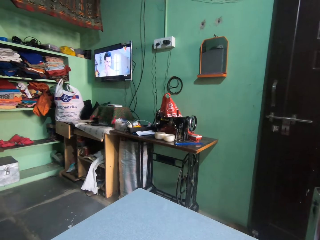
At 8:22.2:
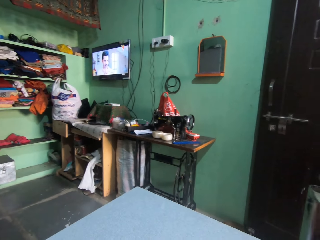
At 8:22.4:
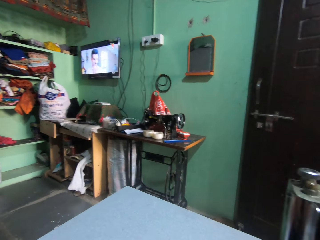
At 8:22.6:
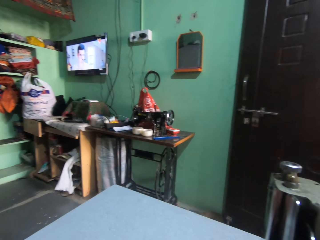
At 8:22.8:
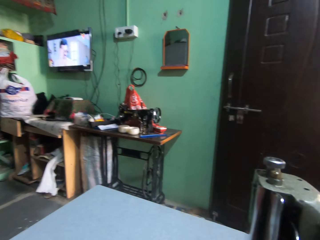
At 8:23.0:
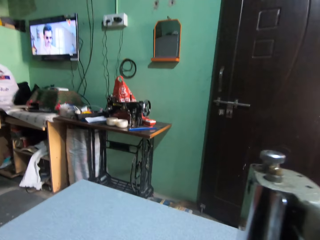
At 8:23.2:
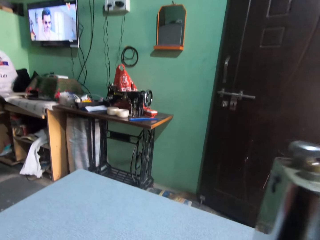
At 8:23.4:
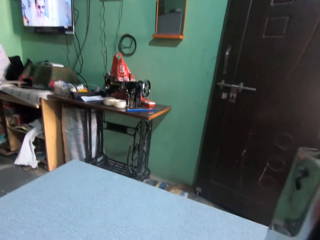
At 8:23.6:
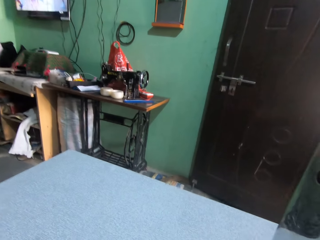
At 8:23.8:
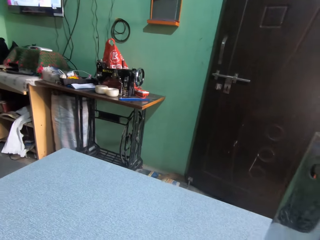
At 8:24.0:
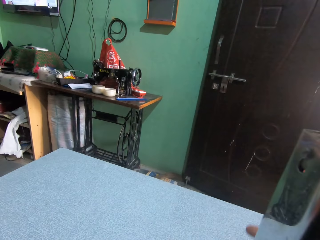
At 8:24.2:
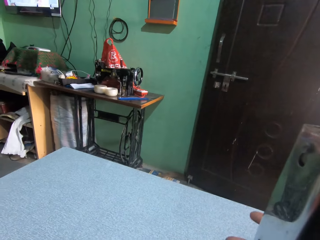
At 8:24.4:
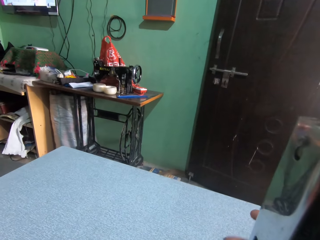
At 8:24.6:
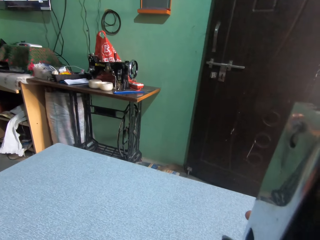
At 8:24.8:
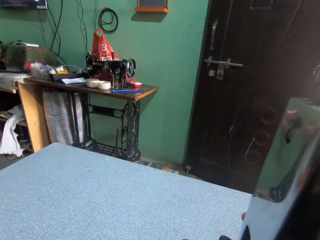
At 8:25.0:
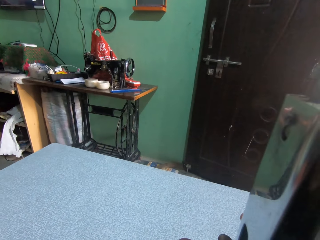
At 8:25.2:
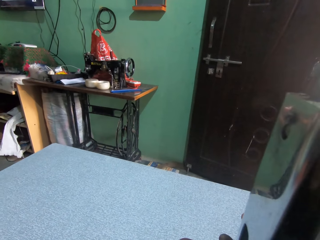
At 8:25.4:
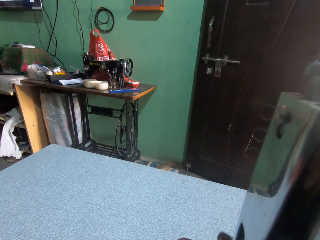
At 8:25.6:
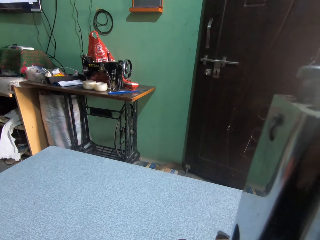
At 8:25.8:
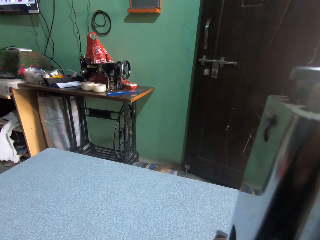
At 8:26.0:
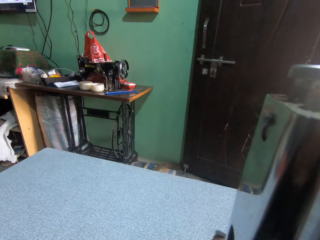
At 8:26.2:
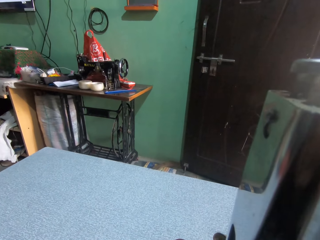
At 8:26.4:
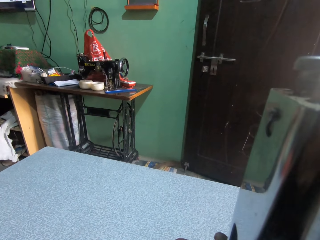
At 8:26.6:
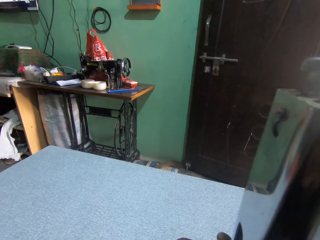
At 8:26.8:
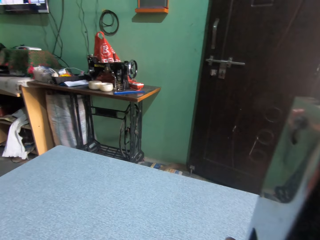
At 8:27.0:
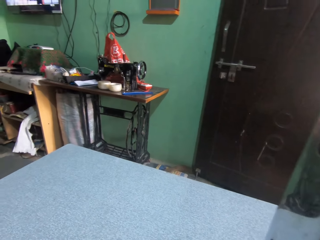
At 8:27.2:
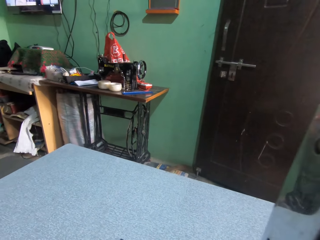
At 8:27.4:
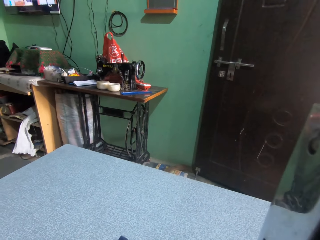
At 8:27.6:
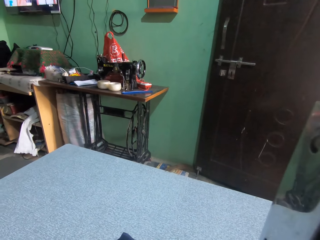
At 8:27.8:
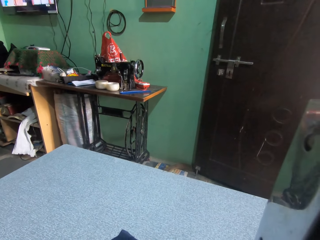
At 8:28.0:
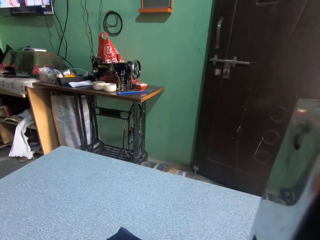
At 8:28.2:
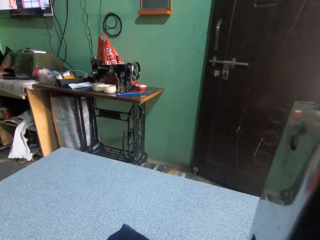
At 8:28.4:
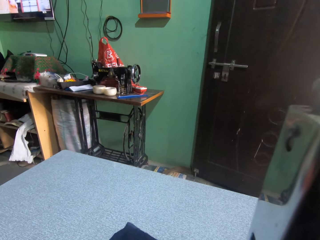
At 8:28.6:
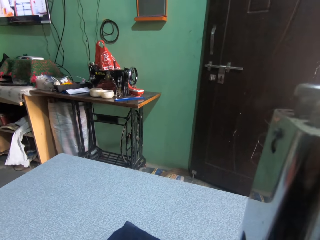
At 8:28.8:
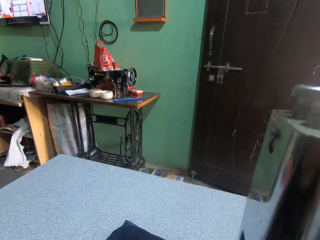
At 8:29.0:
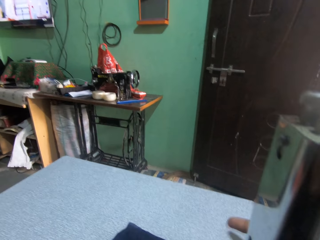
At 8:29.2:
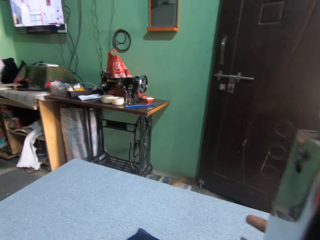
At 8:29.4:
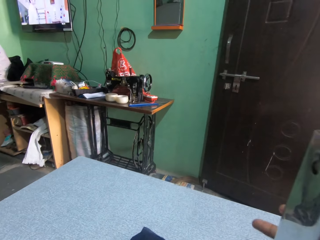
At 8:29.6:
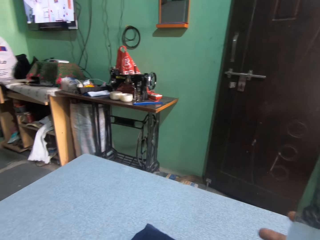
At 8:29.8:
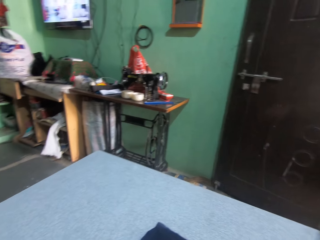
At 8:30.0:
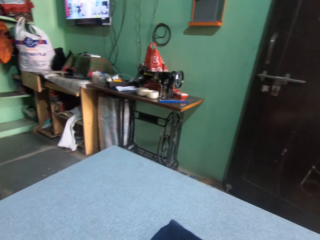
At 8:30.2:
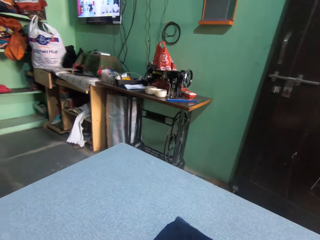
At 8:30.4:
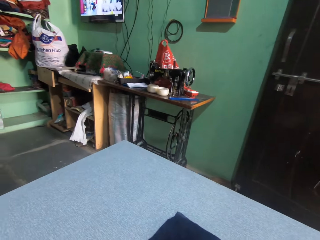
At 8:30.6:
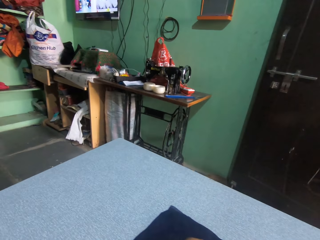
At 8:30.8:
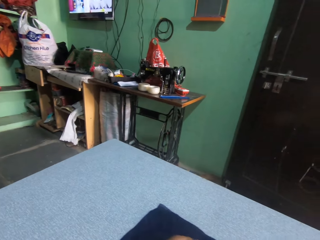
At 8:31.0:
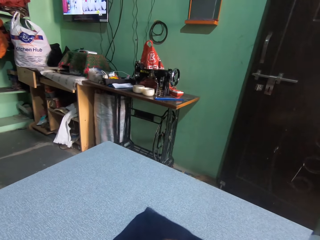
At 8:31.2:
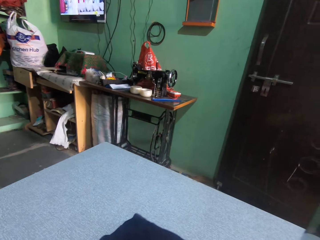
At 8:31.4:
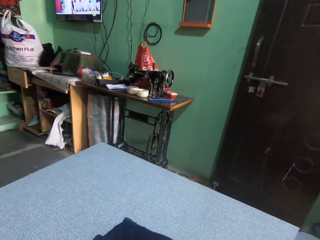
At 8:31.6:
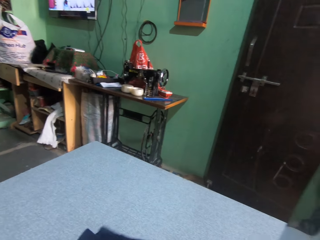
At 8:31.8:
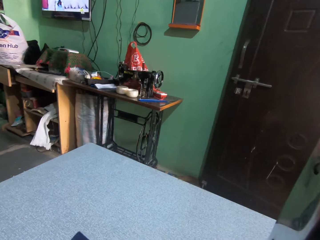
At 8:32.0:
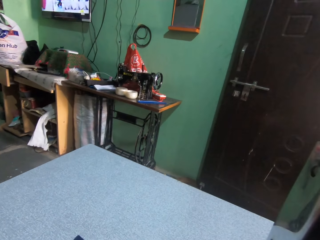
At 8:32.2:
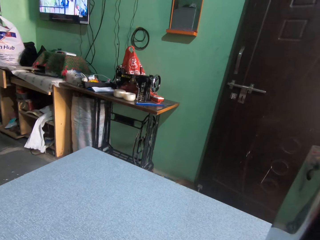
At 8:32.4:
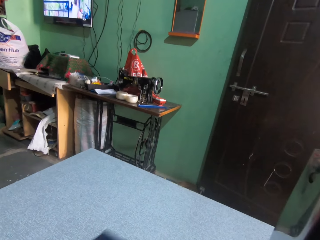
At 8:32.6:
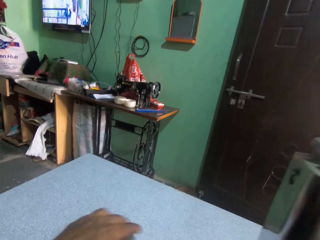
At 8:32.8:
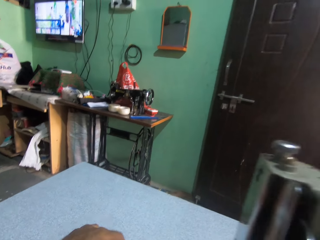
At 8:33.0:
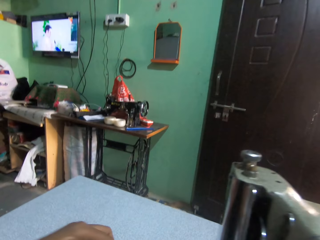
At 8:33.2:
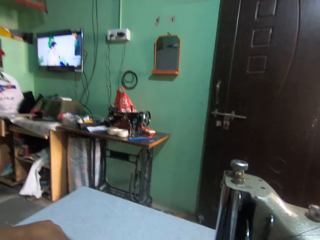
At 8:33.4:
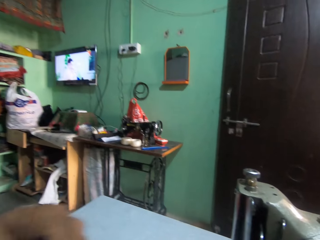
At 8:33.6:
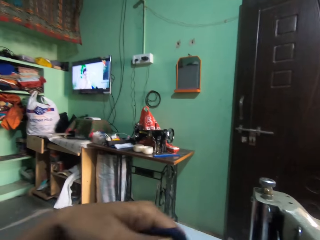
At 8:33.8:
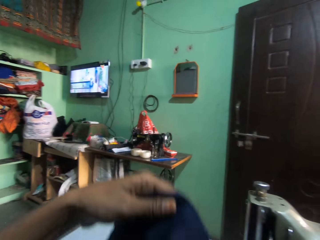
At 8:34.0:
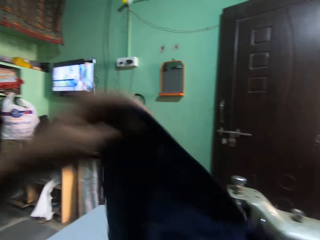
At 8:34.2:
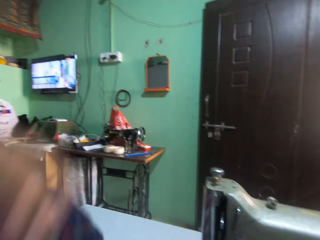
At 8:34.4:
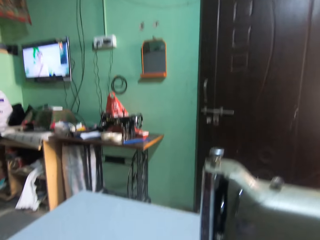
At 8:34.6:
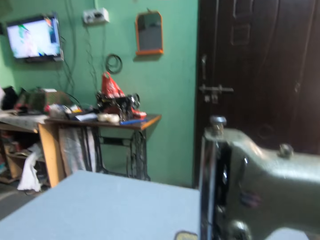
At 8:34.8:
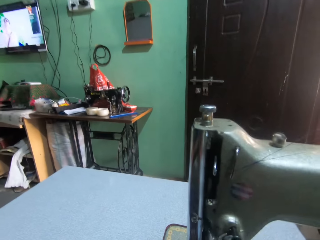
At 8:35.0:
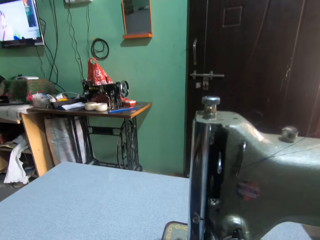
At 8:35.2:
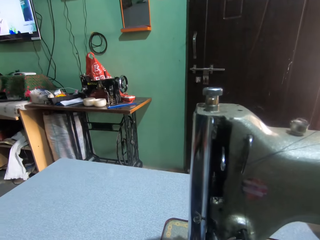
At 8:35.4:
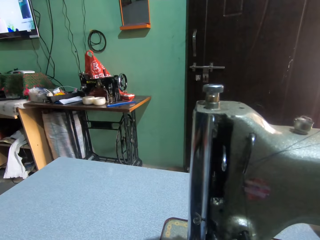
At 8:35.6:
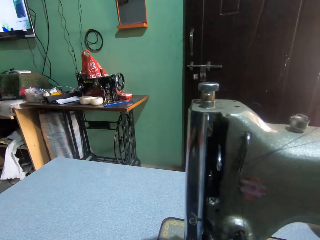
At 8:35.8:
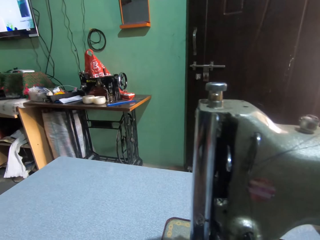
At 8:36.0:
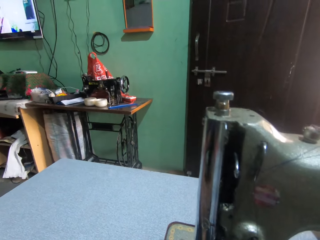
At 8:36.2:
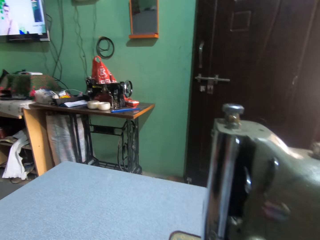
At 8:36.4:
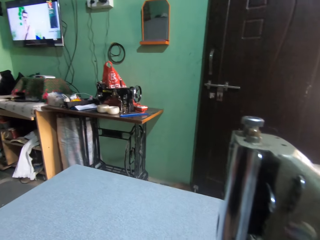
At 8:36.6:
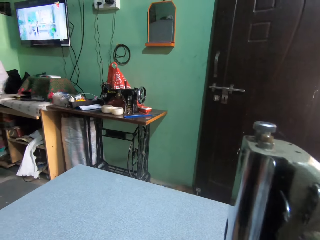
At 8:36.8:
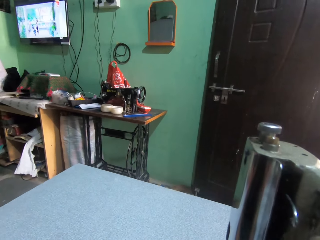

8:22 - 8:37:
The camera wearer moves the take-up lever. They sew the cloth with the sewing machine. They move the take-up lever and sew the cloth. They turn the cloth and raise the cloth.

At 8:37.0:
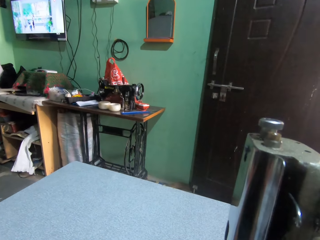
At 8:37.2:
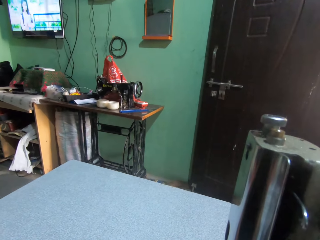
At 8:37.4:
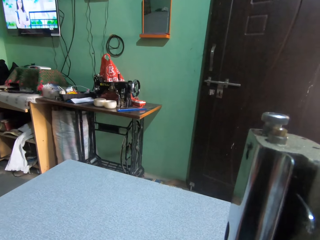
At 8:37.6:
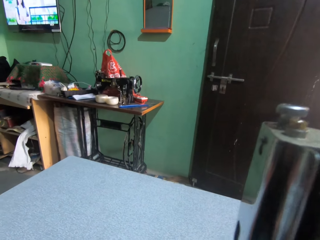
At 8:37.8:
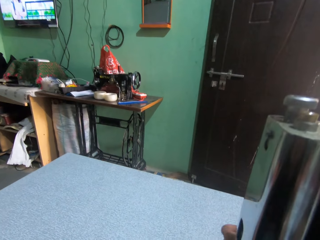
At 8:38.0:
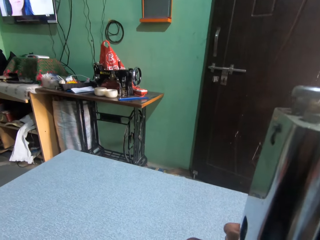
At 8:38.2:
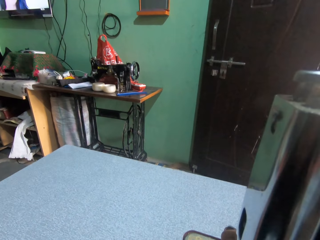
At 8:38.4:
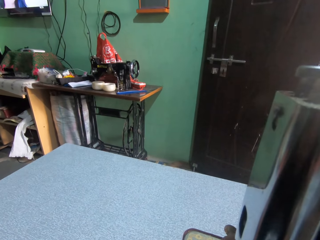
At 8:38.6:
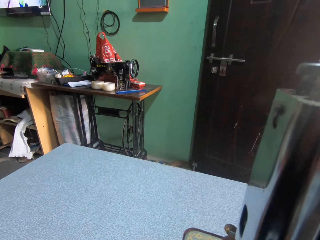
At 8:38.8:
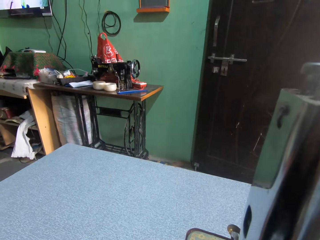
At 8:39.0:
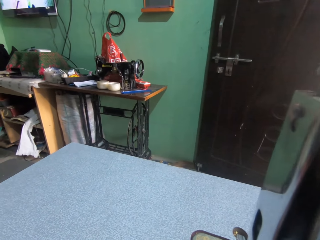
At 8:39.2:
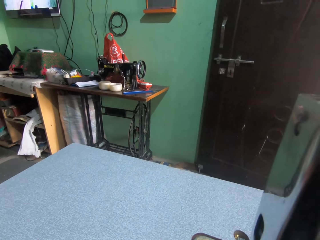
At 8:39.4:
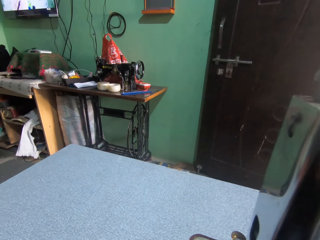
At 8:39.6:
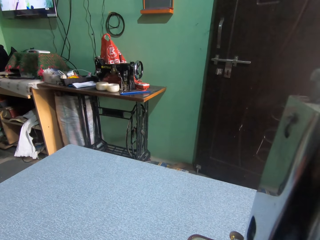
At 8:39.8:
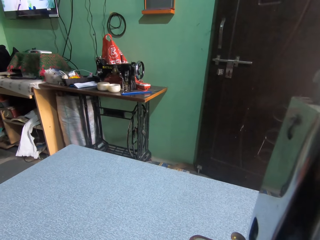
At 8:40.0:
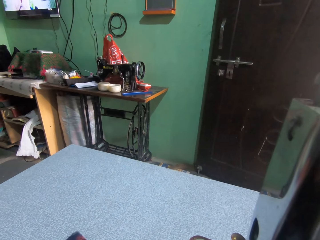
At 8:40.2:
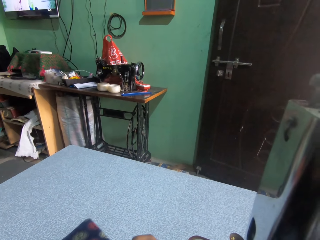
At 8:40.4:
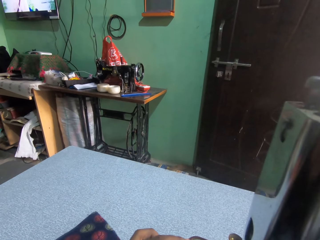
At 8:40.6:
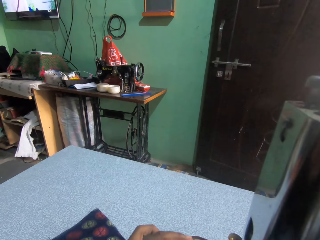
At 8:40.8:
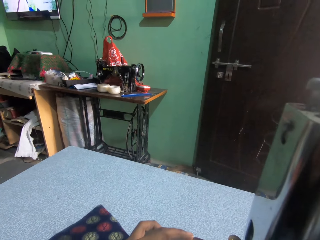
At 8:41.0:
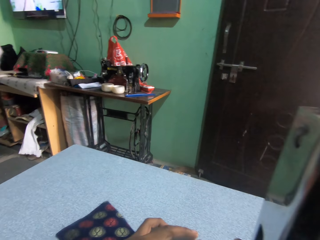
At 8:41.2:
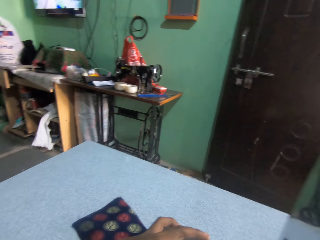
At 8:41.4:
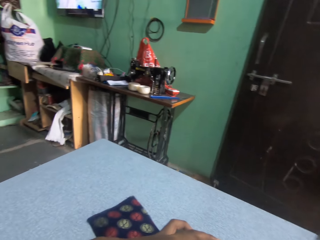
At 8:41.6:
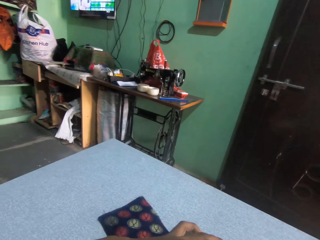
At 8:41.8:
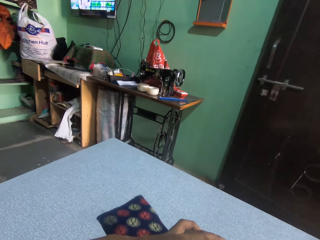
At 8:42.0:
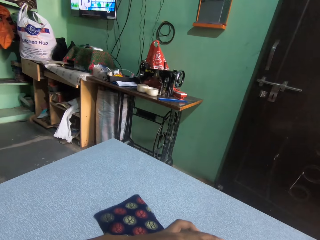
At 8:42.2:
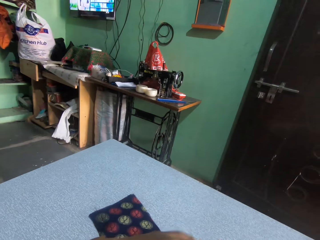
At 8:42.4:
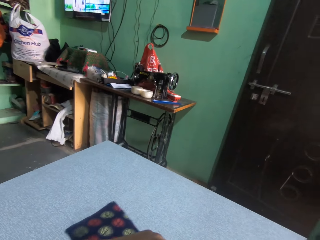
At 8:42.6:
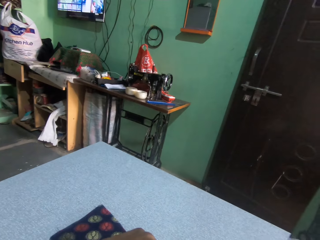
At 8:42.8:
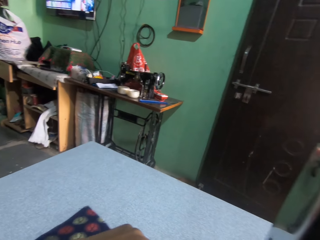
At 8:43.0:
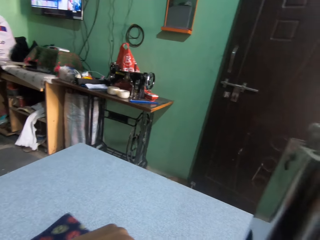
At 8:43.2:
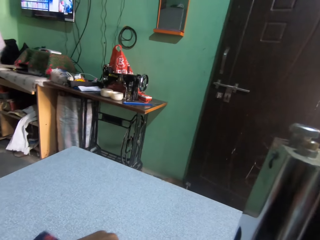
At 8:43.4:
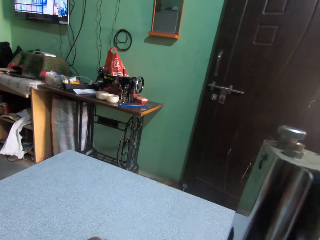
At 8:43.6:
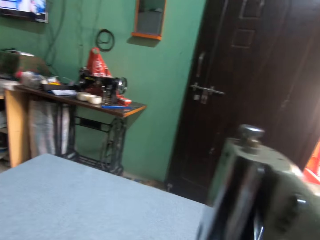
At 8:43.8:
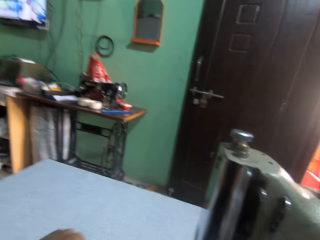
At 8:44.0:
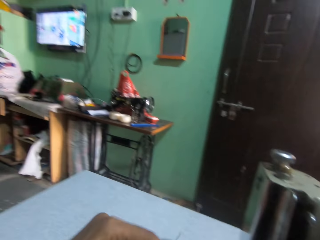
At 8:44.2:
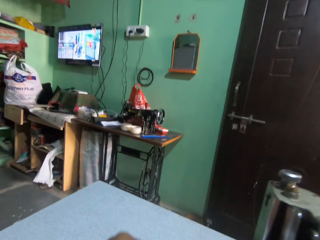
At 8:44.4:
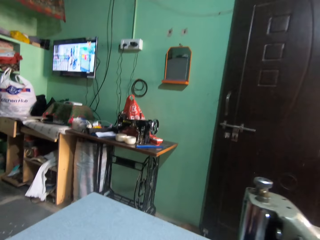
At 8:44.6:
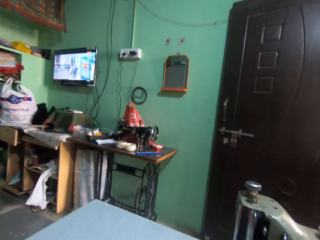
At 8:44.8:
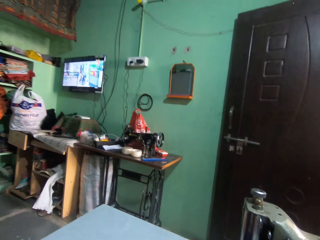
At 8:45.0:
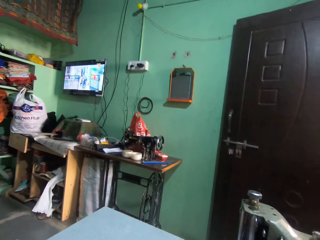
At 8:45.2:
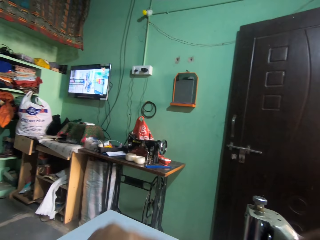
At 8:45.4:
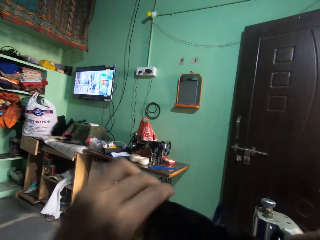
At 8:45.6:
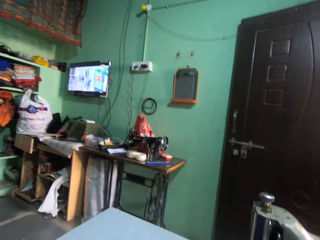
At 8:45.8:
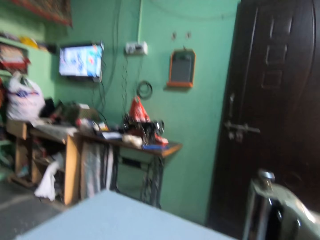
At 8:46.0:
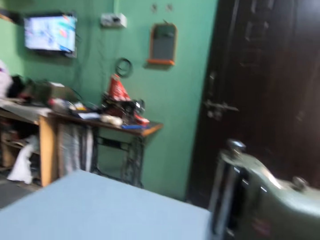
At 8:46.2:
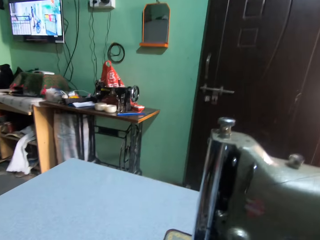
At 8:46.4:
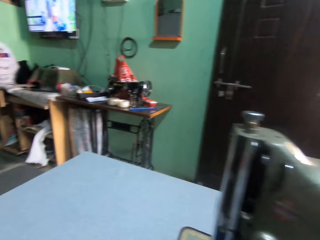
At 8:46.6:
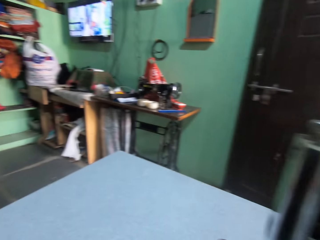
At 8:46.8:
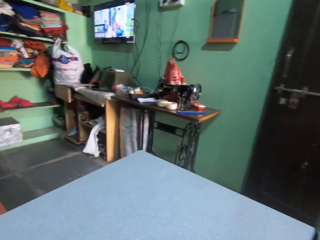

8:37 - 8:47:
The camera wearer moves the take-up lever and adjusts the sewing machine. They sew the cloth with the sewing machine. They turn the cloth.
